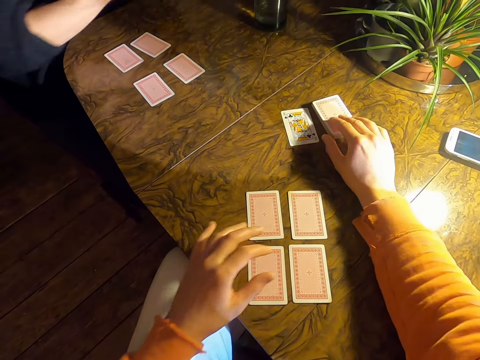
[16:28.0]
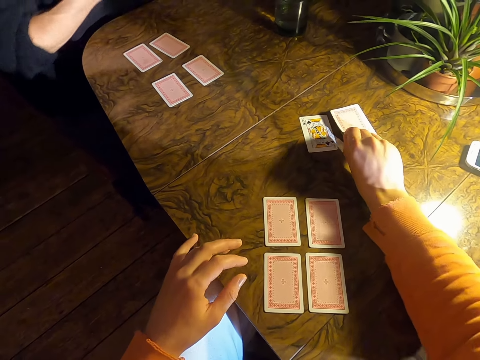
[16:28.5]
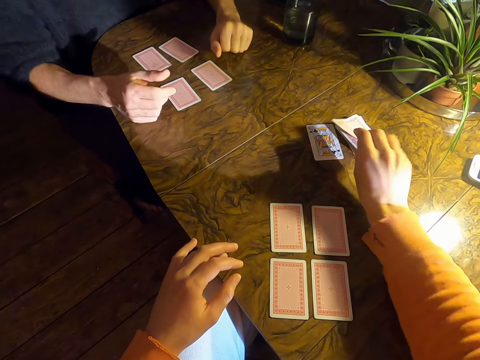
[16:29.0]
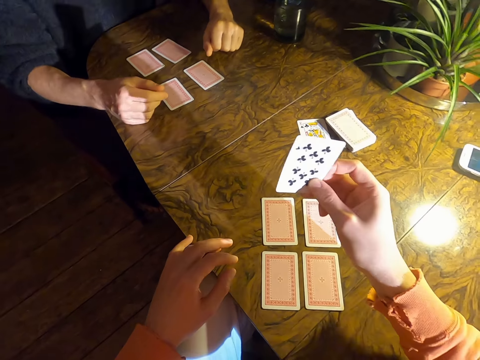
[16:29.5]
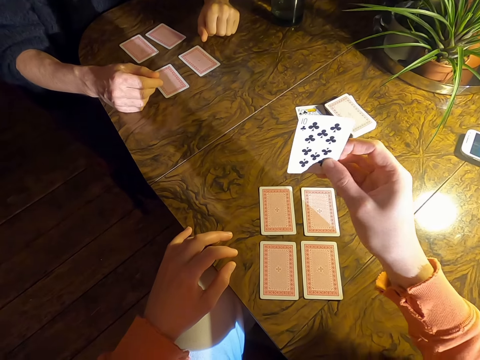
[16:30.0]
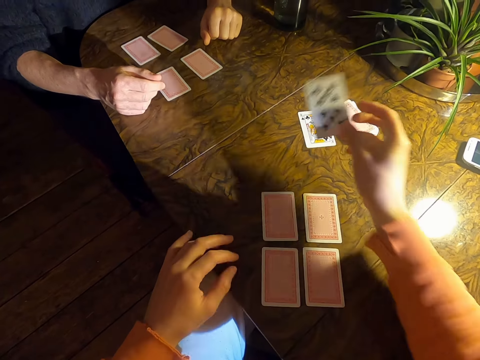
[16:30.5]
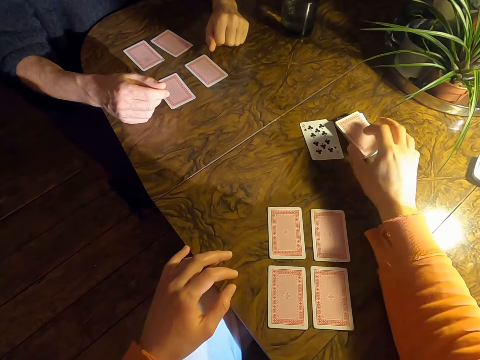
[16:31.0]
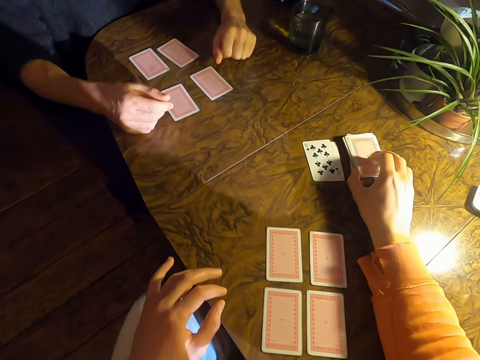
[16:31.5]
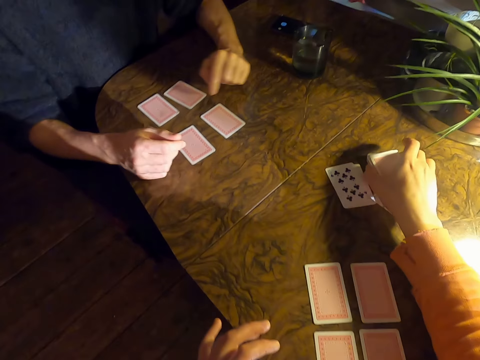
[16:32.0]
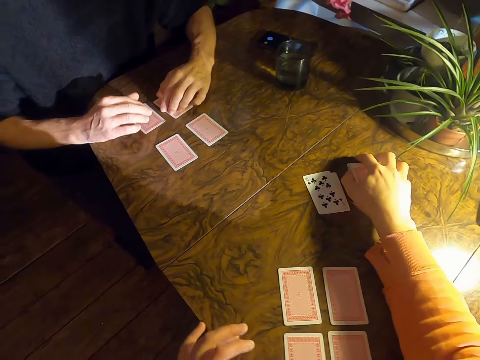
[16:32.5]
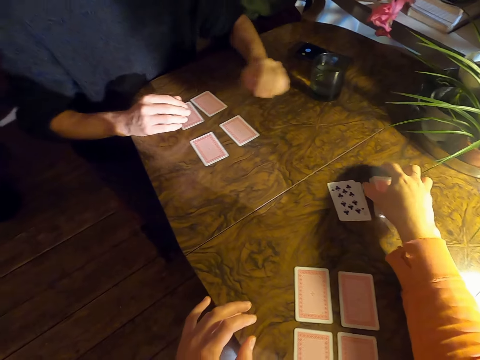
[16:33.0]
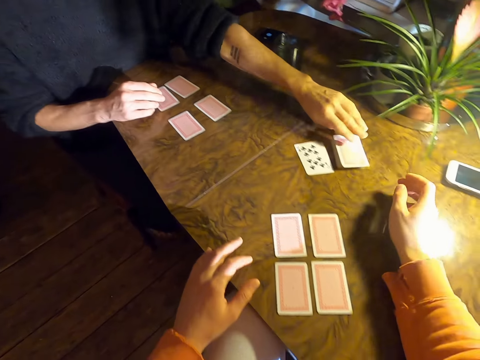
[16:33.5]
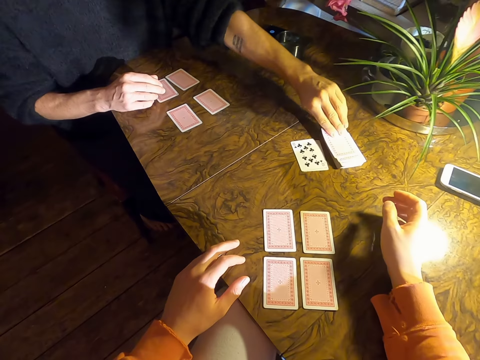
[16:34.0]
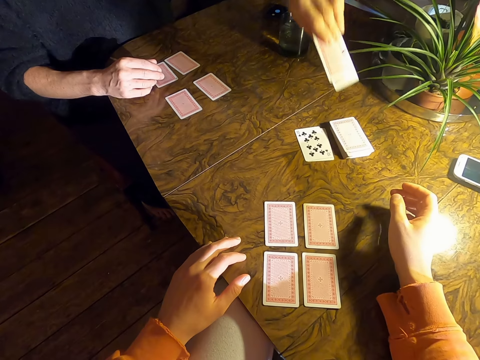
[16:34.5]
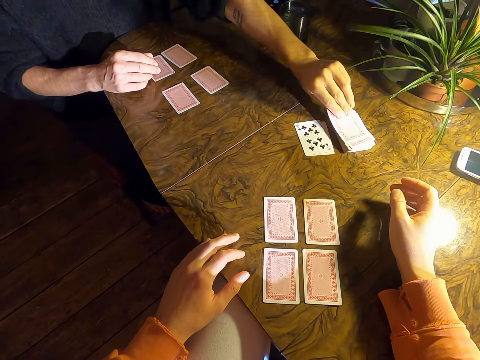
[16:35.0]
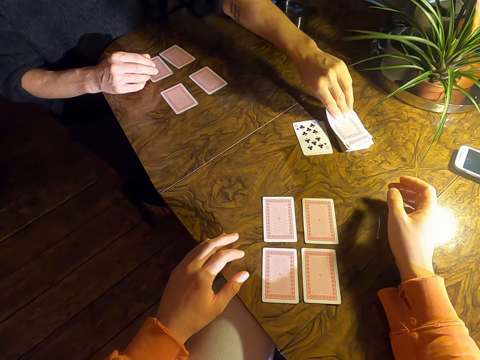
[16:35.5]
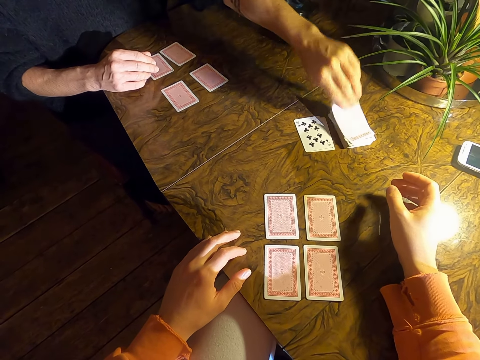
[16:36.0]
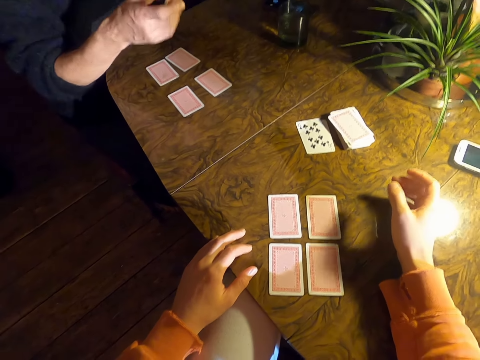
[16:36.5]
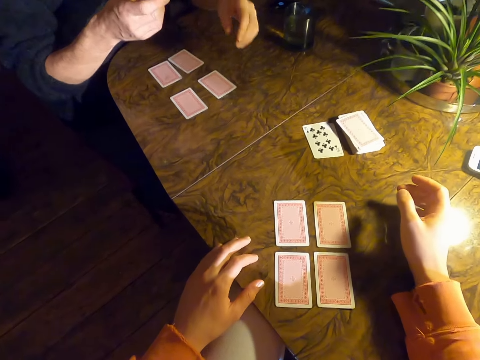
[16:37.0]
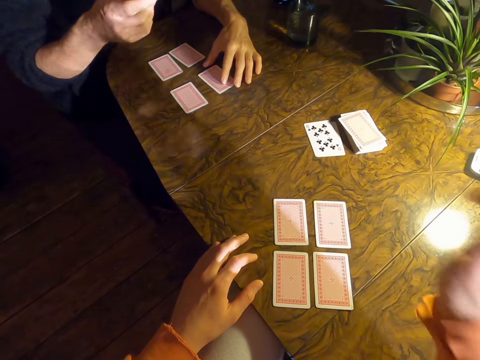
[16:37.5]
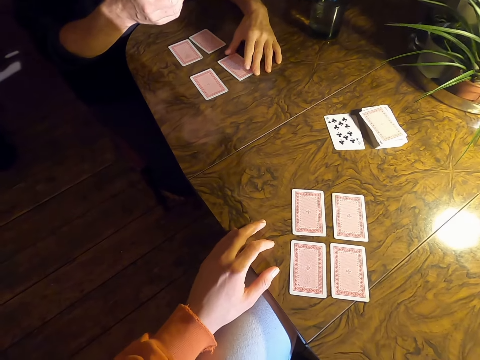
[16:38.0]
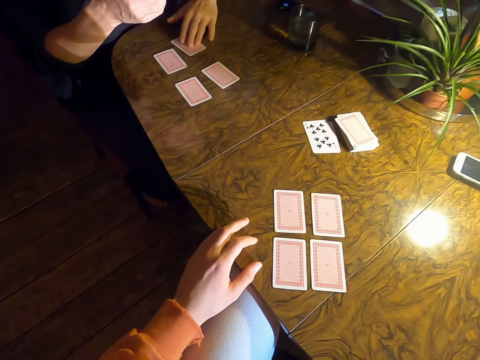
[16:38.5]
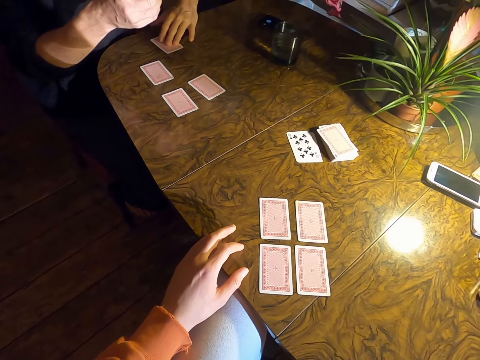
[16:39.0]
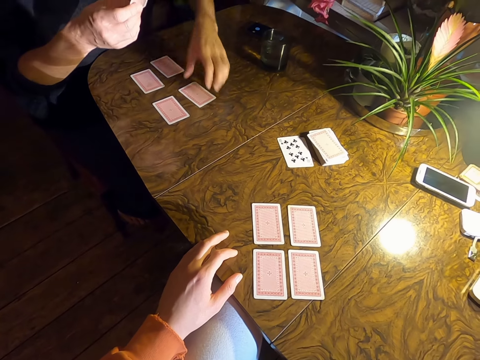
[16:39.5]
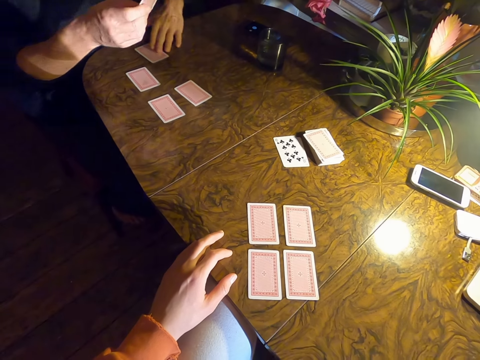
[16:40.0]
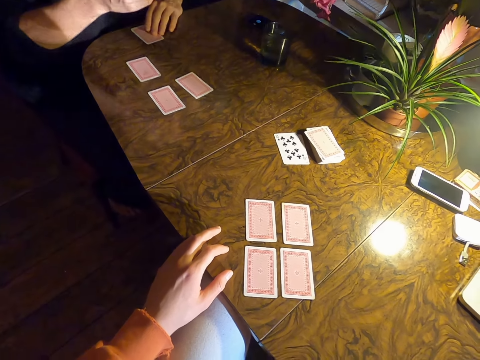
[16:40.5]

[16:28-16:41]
The camera wearer picks a card on a table. They put a card on the table. A man touches cards on the table. The man picks a card on the table. The man picks a card on the table again. The camera wearer touches the face.

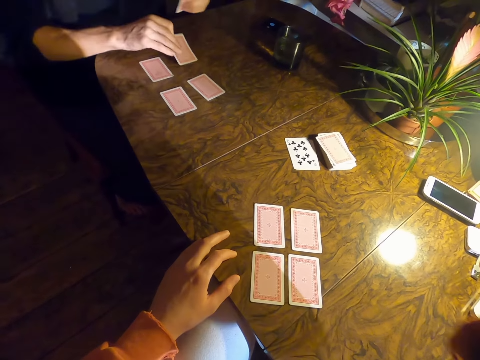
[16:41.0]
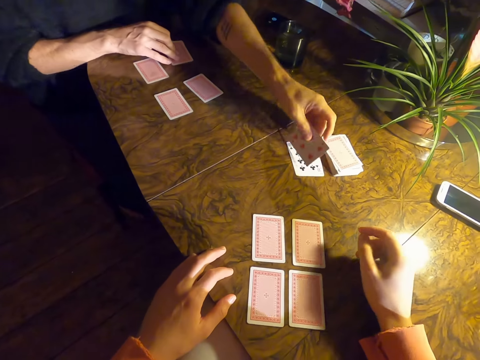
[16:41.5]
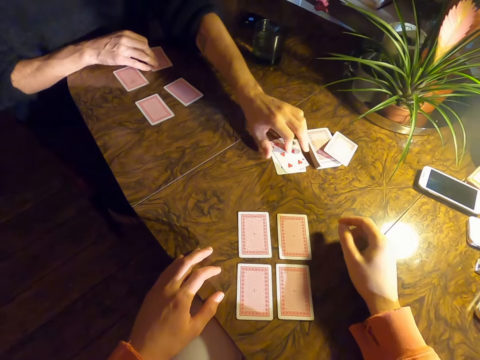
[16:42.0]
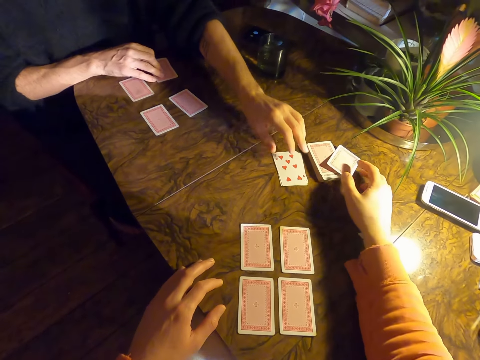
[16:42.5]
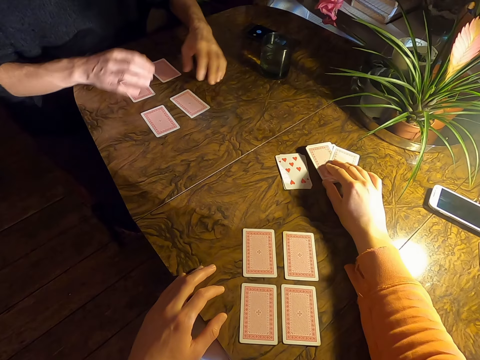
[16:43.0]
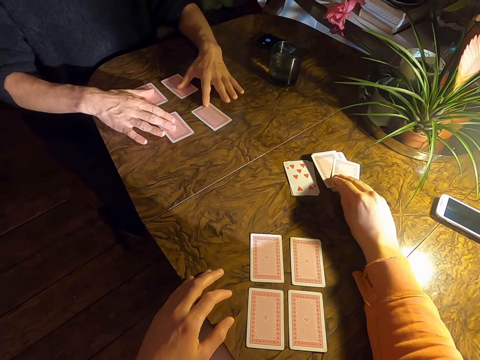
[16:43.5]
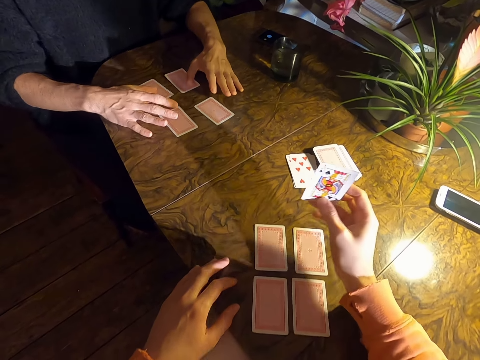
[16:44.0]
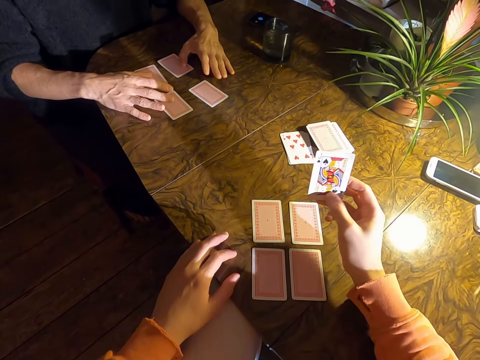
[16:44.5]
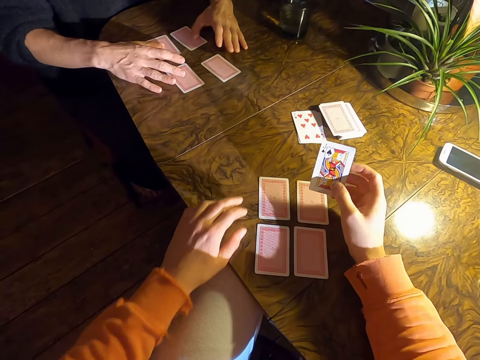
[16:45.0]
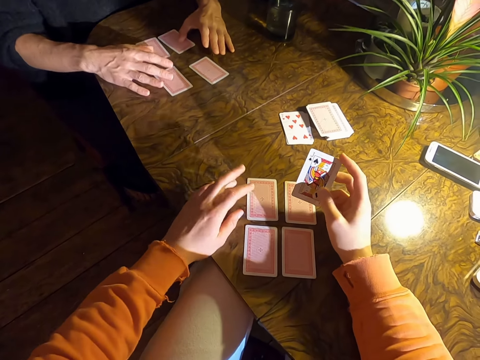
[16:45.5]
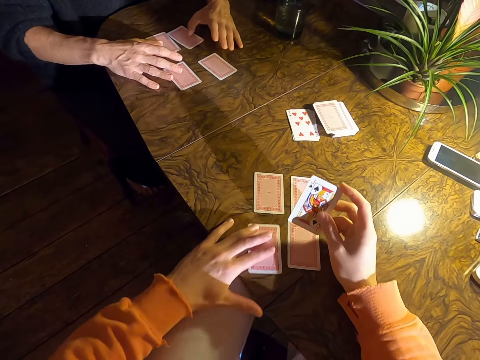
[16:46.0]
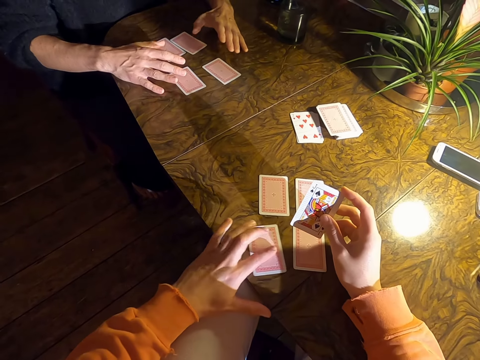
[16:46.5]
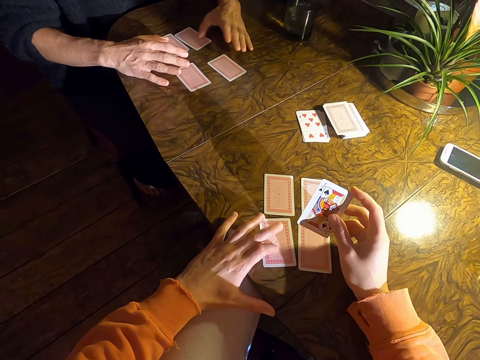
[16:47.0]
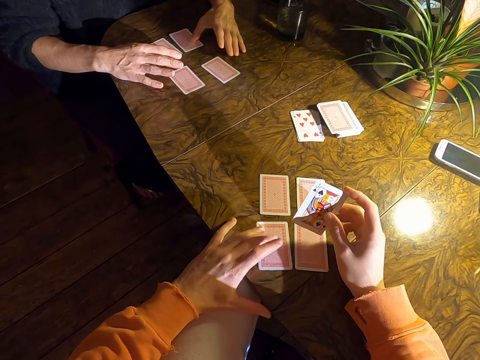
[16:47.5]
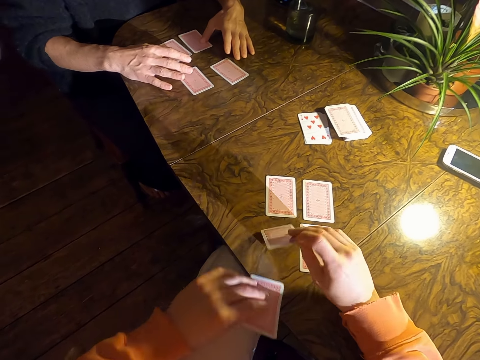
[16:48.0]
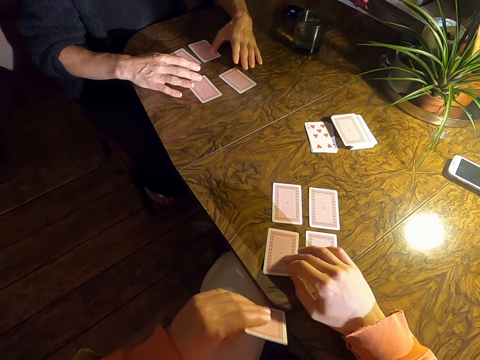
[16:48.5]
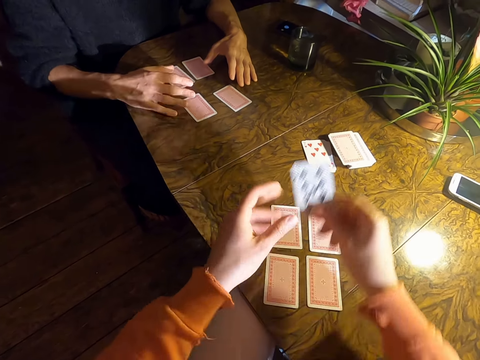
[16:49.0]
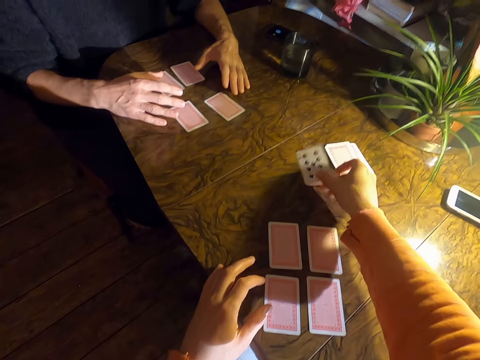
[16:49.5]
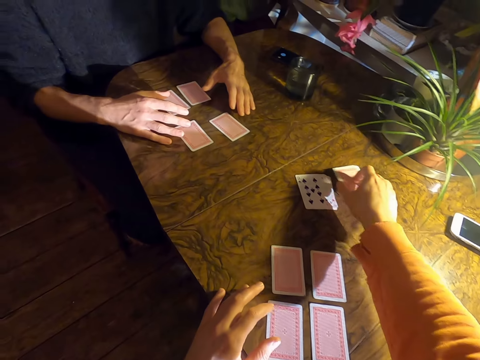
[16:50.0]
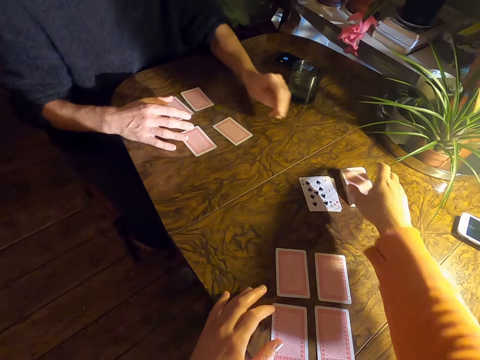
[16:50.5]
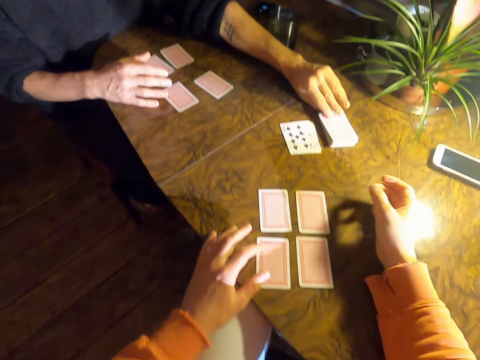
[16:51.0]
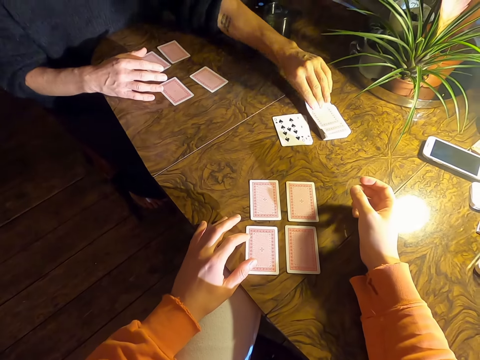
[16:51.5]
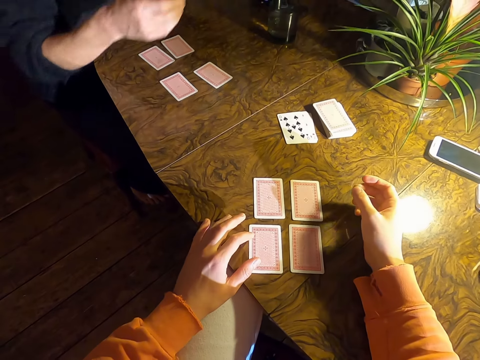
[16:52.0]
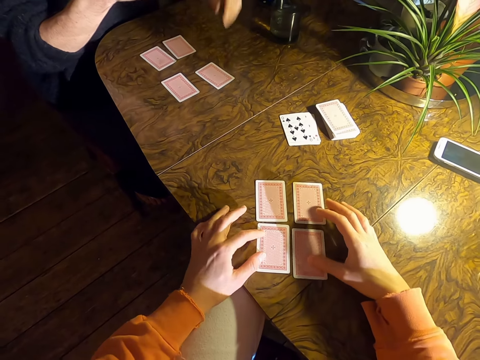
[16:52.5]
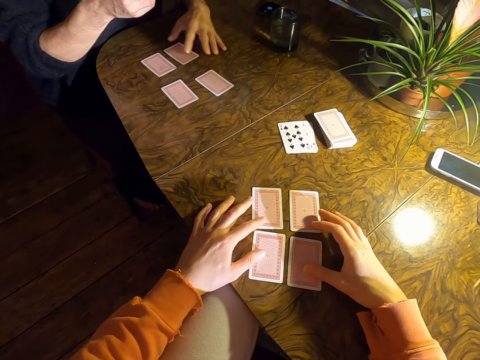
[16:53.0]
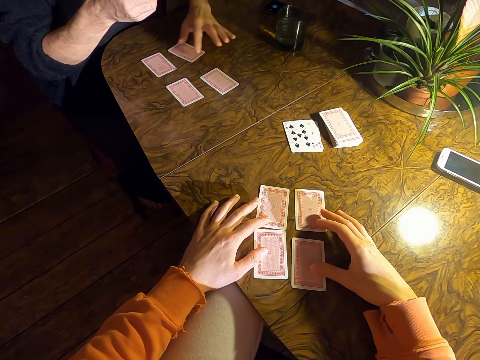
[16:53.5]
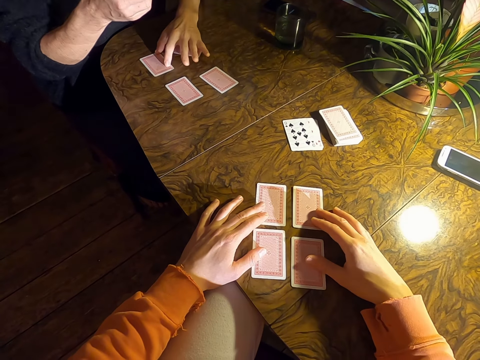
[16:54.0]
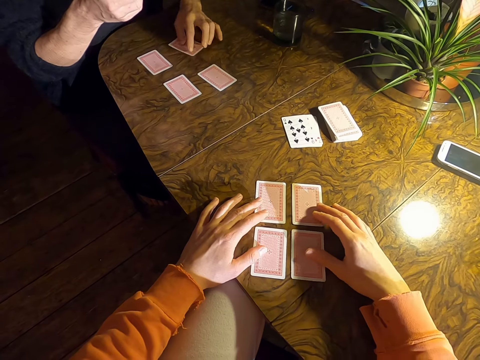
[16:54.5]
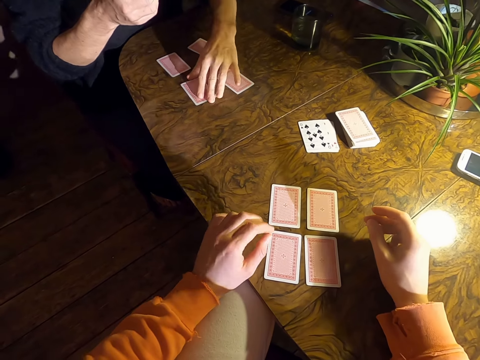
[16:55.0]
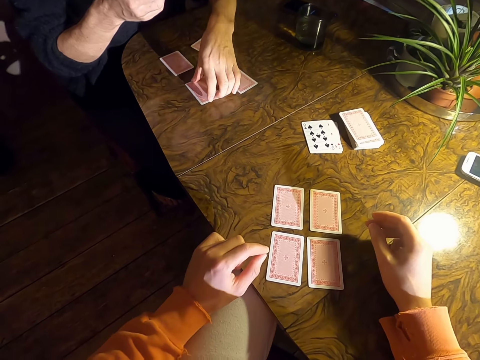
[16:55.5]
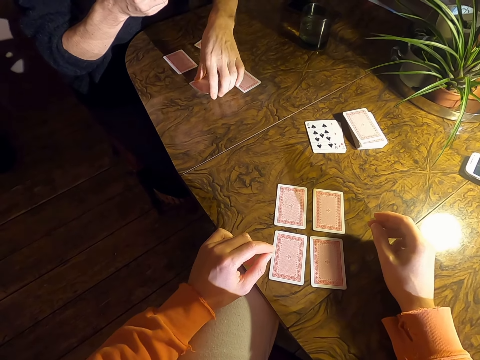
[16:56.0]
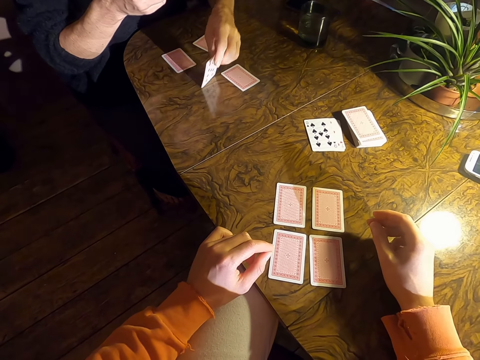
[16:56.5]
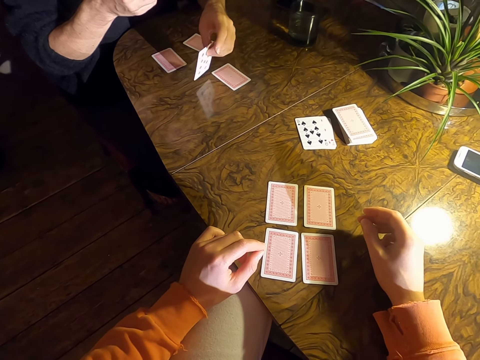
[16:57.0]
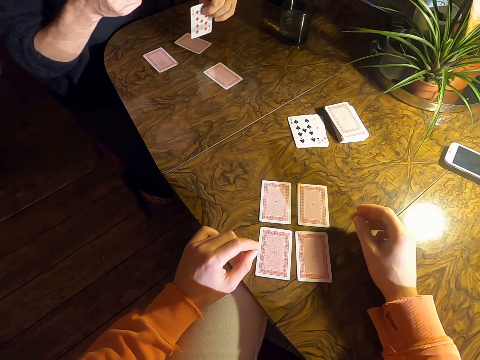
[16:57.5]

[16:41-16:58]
A man places a card on a table. The camera wearer picks a card on the table. They pick a card again. They put a card on the table. They put a card again. They touch a card on the table. The man picks a card on the table. The man touches cards on the table and picks a card on the table.
